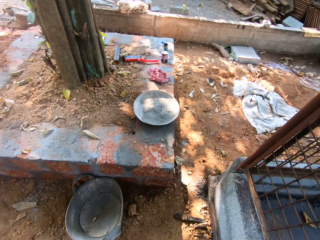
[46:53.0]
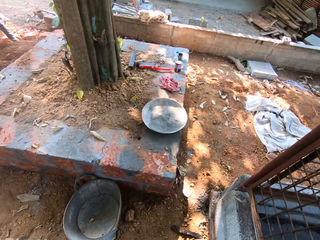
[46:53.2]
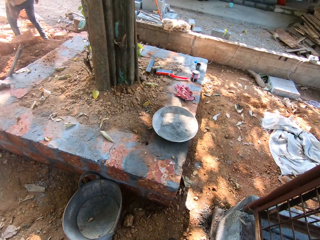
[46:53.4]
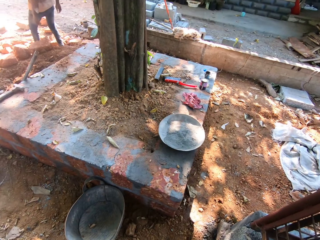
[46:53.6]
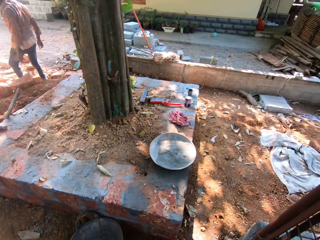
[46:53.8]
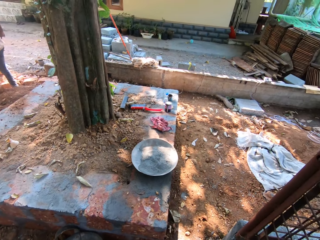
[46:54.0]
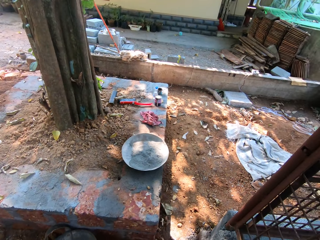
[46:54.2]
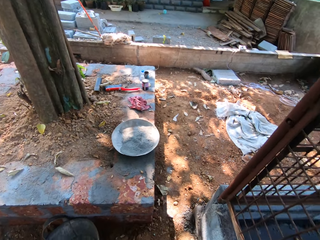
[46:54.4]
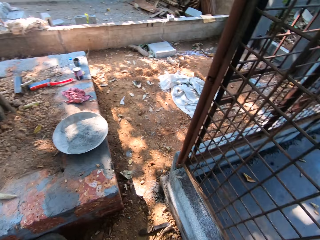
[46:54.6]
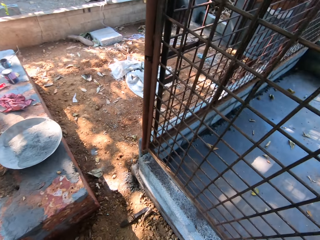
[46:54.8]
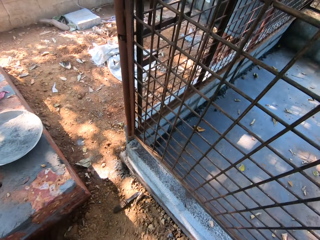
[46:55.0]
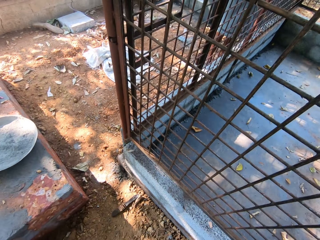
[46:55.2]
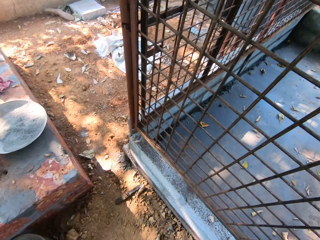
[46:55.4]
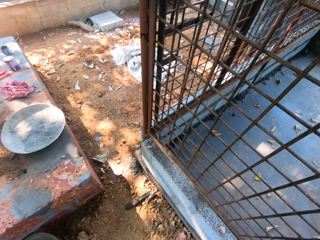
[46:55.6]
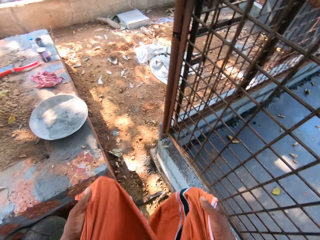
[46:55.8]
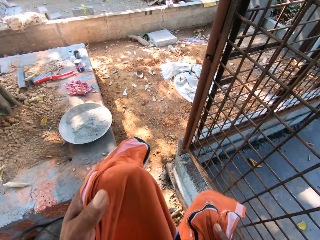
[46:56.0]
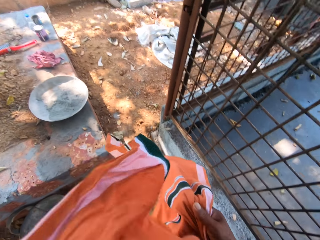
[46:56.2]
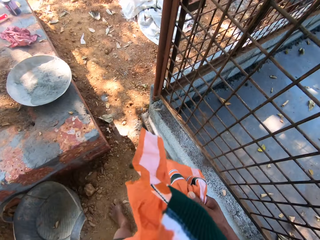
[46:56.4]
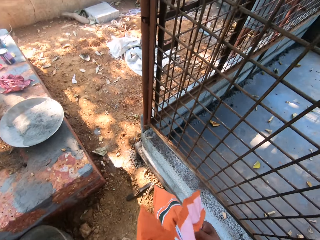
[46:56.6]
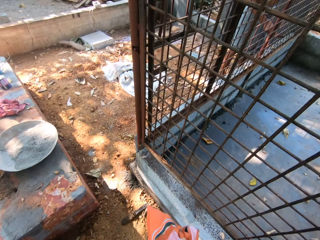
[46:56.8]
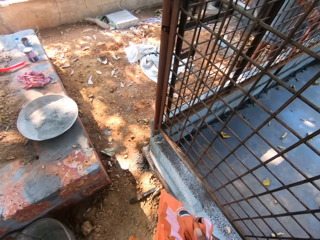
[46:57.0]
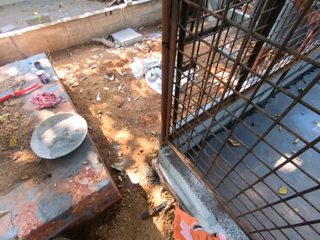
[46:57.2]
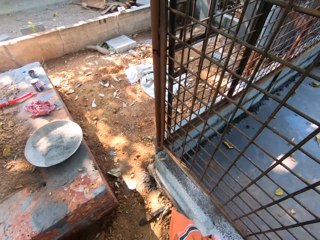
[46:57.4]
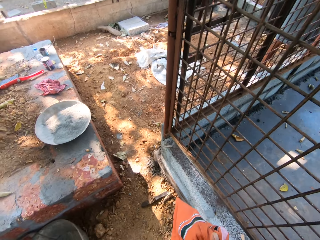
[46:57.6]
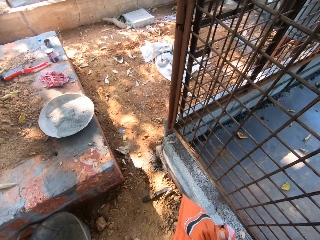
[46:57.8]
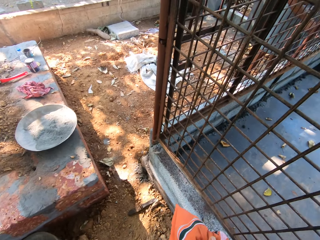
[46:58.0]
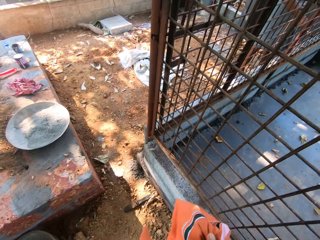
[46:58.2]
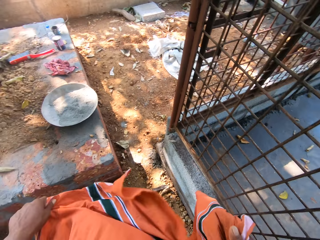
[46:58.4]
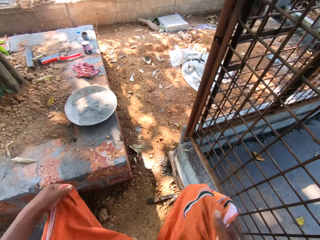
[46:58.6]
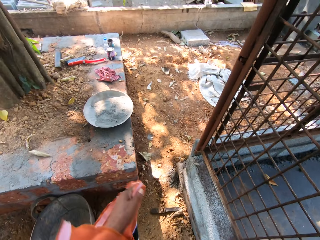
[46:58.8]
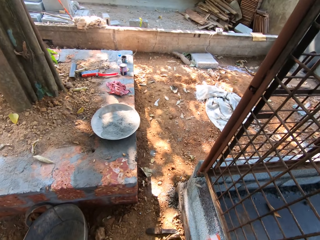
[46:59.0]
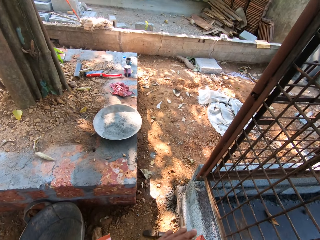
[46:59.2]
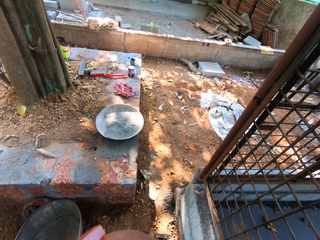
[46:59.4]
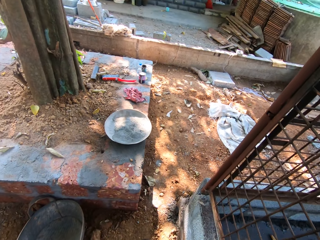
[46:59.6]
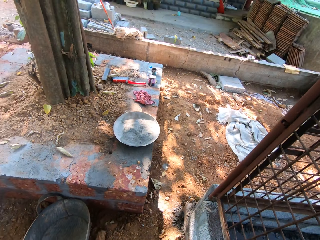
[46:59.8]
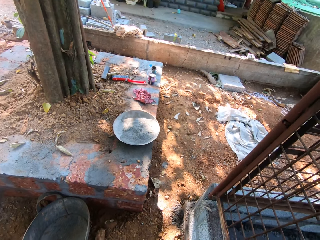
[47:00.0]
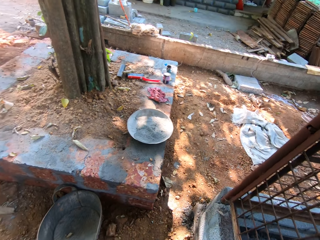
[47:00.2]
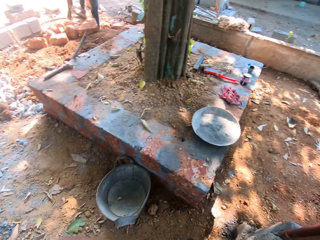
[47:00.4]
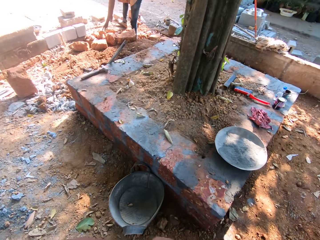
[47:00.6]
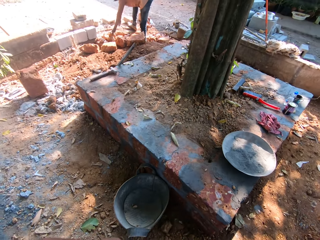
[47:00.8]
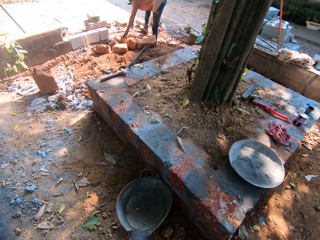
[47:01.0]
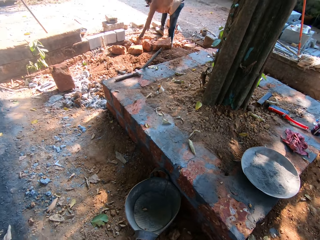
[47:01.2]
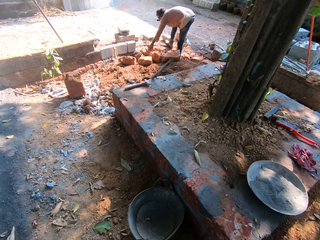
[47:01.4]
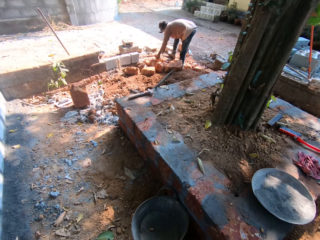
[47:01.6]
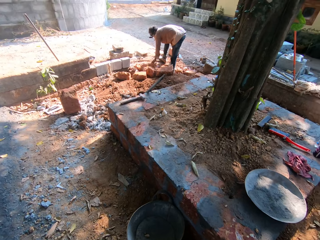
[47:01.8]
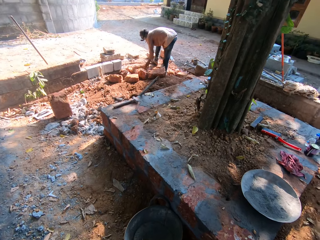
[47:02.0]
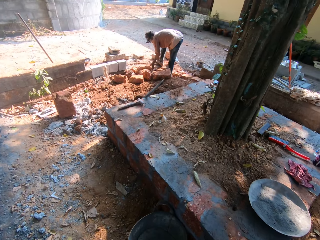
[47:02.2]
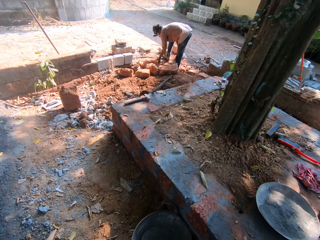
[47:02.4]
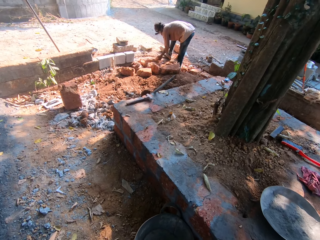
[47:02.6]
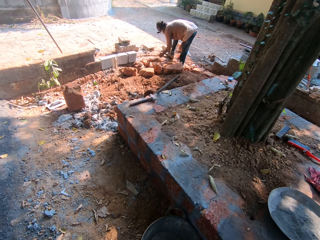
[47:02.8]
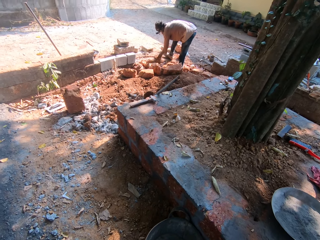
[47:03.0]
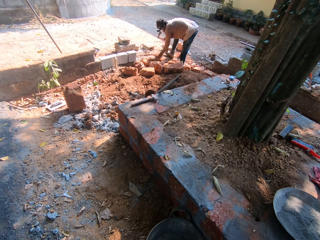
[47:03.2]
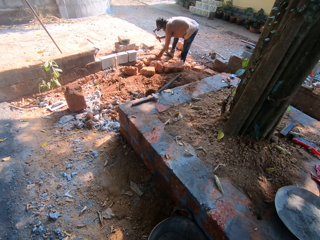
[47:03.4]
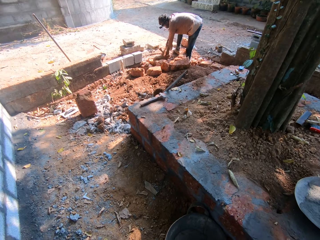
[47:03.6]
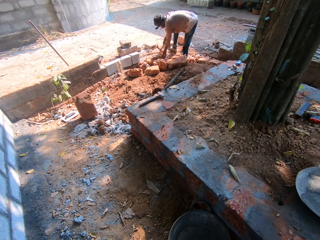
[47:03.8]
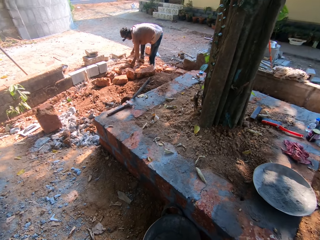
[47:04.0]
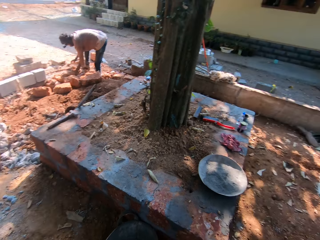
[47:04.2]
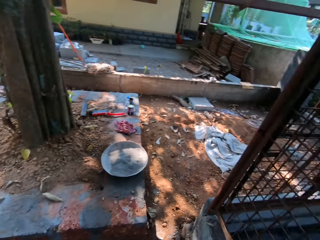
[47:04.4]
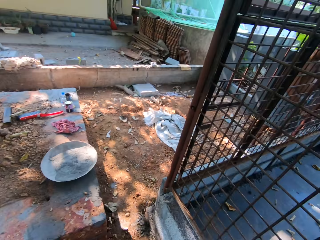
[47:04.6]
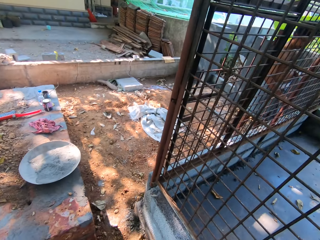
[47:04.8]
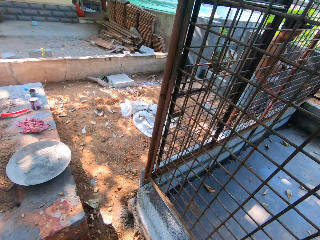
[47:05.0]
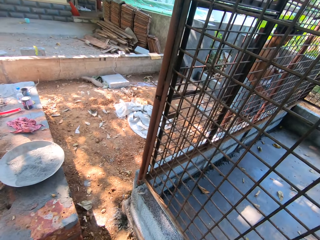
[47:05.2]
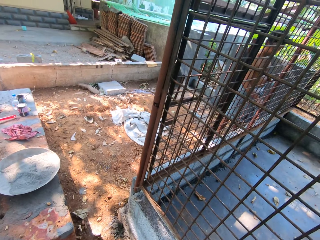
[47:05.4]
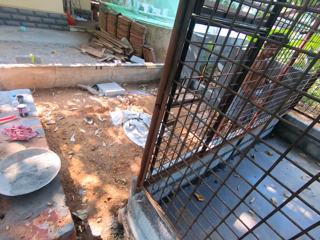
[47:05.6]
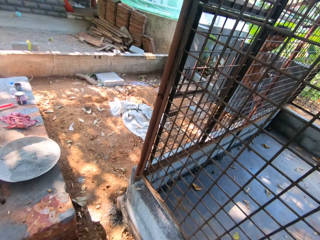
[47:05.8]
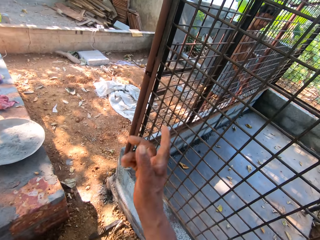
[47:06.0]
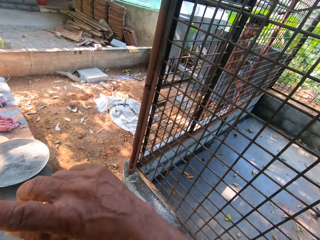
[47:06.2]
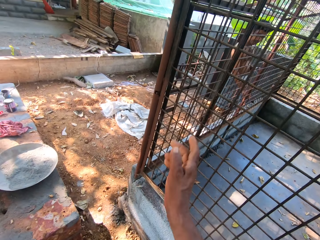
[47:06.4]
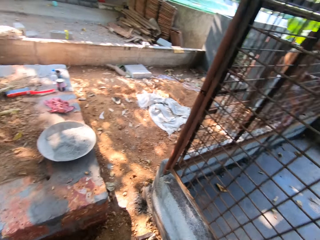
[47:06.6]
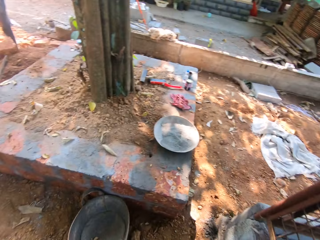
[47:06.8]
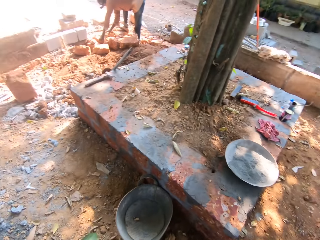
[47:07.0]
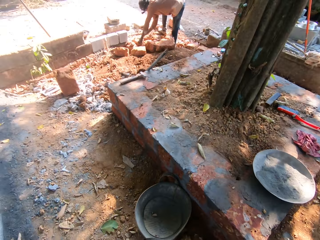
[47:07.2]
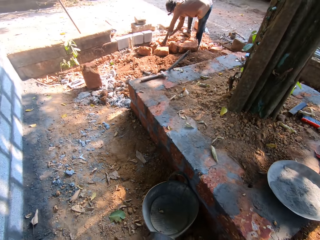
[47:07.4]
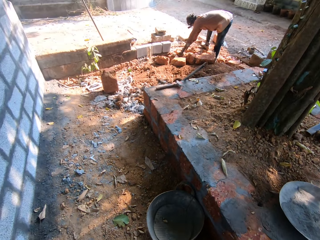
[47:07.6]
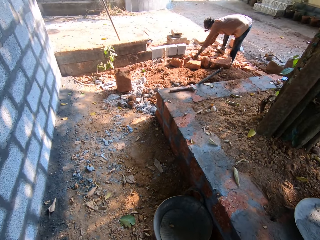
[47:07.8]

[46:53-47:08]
The camera wearer holds an orange cloth with both hands. He wipes his face with the cloth in his left hand. The man picks a stone from the ground with his left hand. The man hits the stone in his left hand on the ground with the axe in his right hand.

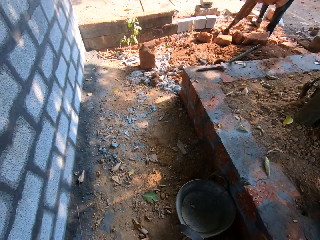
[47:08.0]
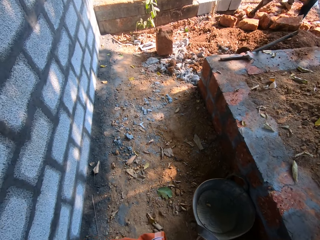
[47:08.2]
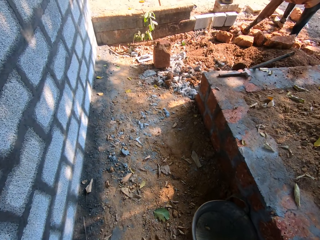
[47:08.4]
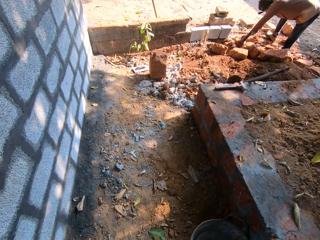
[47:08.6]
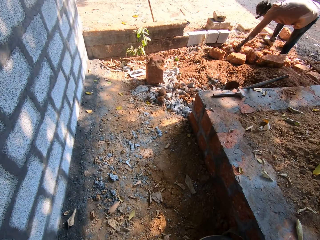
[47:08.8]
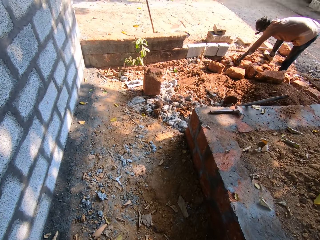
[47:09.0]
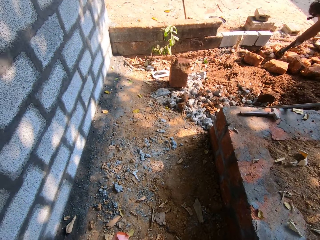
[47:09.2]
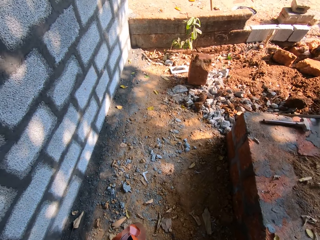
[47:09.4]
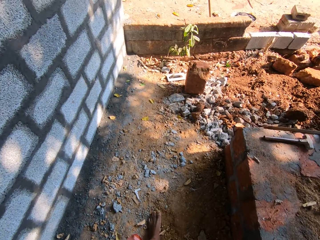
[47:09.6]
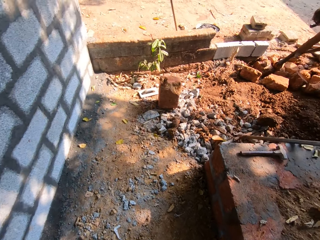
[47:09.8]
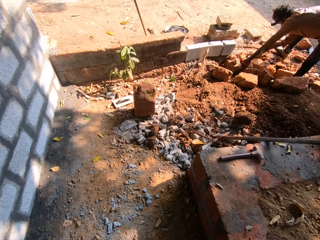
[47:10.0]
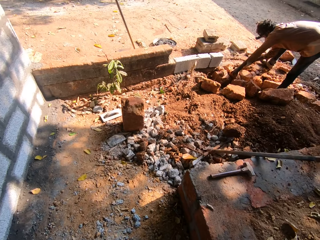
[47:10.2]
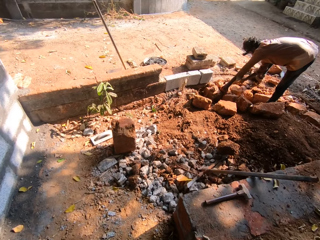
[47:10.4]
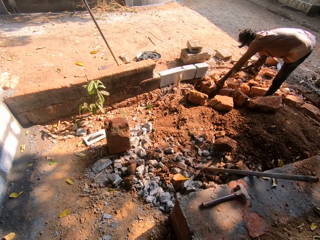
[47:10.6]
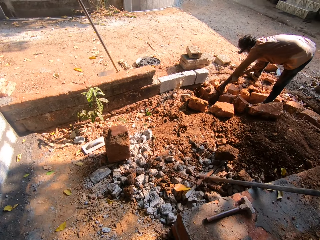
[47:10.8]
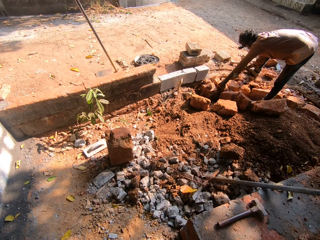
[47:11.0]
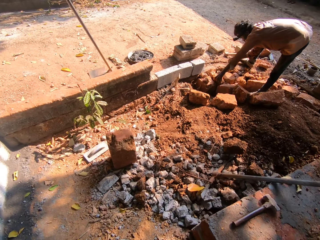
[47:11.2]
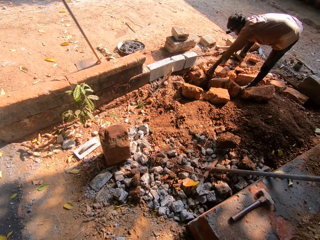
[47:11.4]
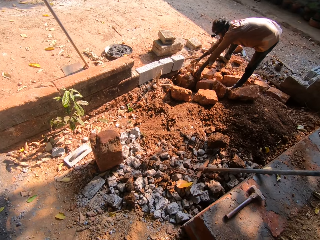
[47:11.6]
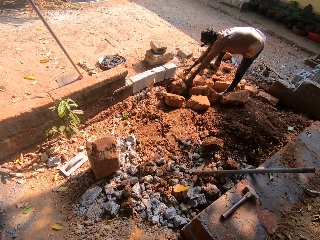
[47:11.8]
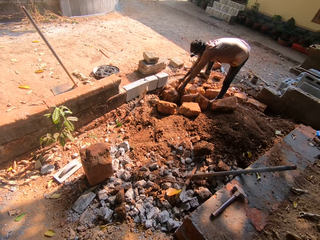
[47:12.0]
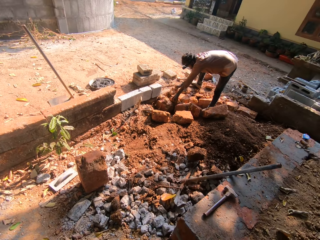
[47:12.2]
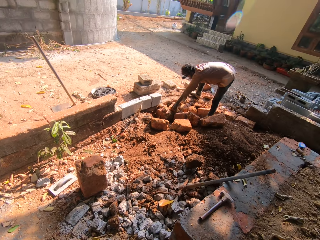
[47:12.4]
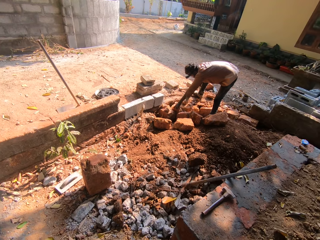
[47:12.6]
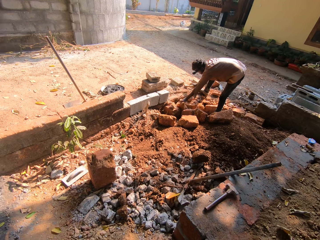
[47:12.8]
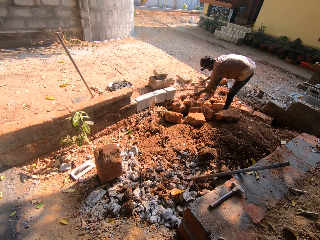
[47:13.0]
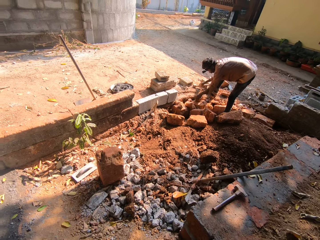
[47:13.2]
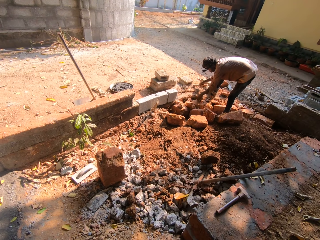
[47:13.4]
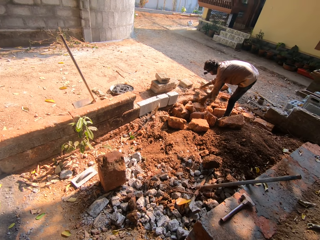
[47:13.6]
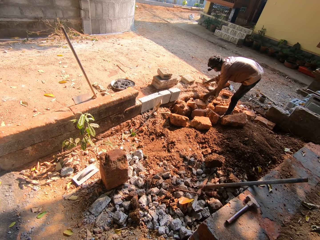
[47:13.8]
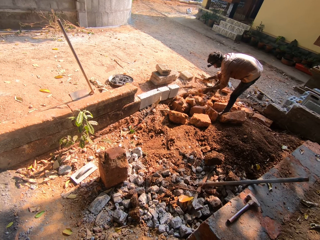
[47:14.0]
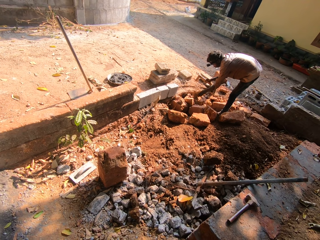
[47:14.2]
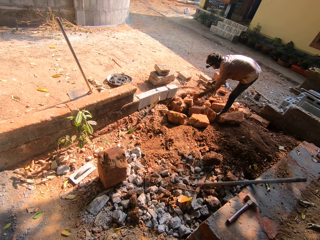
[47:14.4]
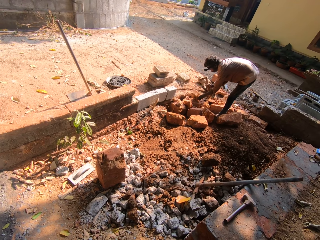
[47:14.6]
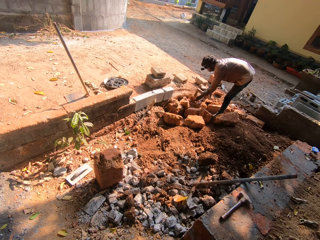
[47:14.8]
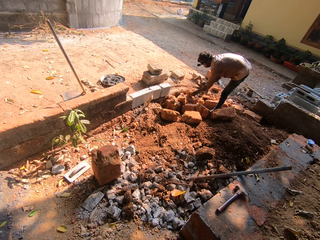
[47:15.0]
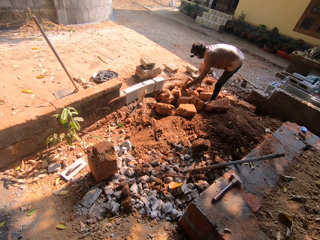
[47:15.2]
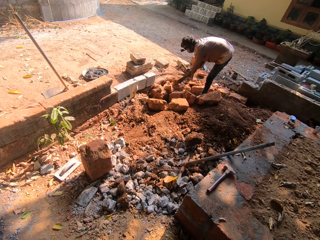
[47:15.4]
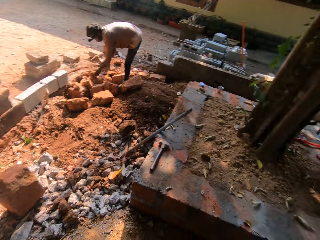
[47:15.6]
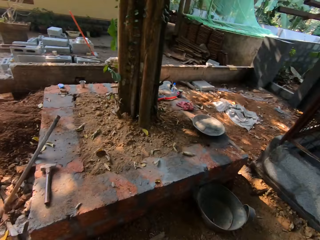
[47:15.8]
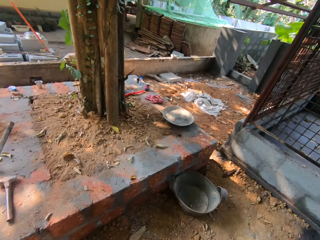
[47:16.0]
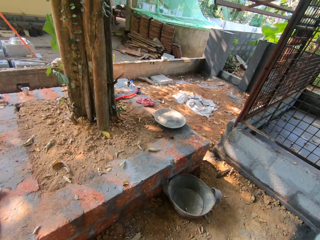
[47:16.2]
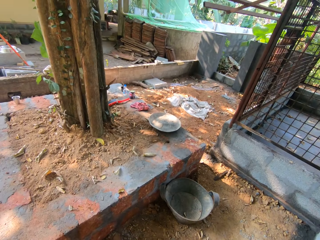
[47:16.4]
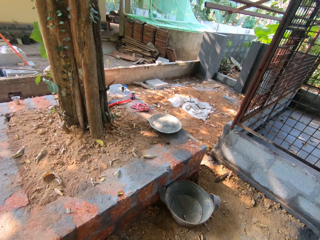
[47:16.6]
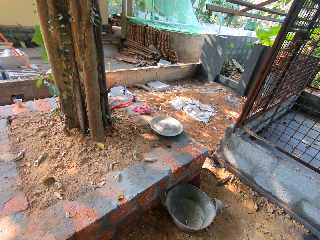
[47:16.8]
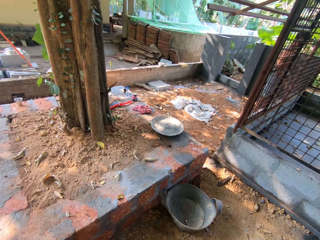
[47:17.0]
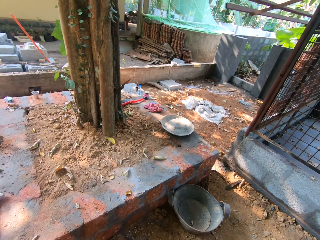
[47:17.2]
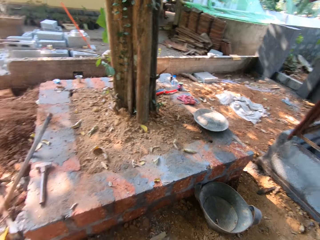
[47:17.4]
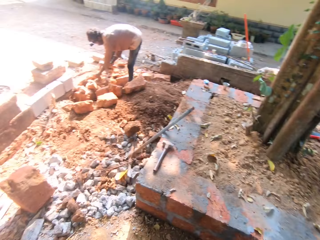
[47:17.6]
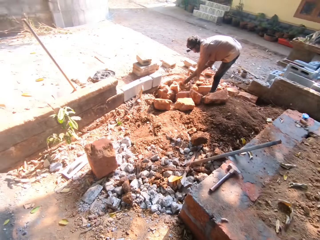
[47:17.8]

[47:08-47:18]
The man moves a stone on the ground with his left hand. The man holds the stone on the ground with his left hand and picks up the axe from the ground with his right hand. The man hits the stone in his left hand on the ground with the axe in his right hand.
